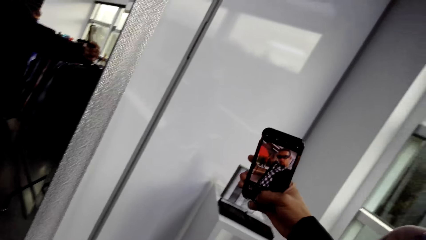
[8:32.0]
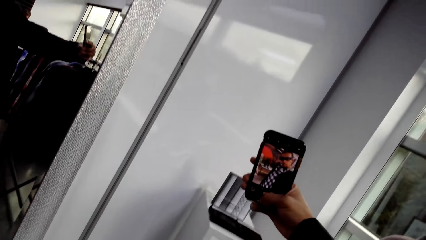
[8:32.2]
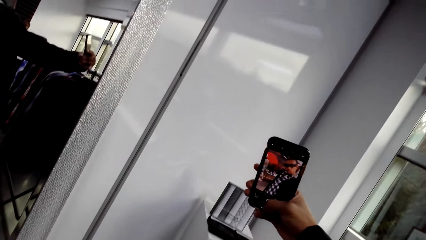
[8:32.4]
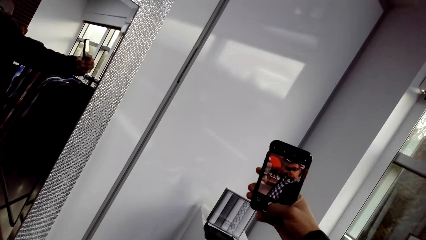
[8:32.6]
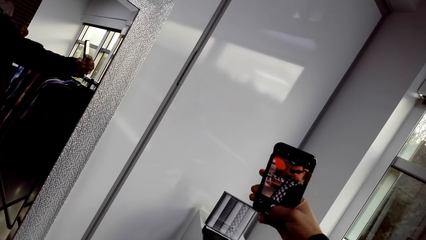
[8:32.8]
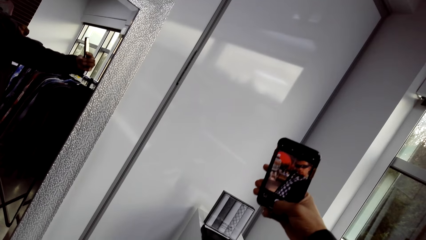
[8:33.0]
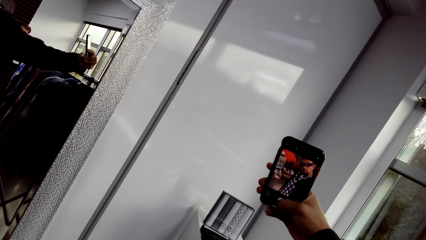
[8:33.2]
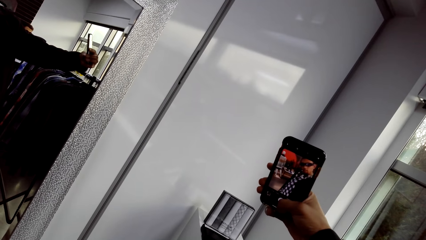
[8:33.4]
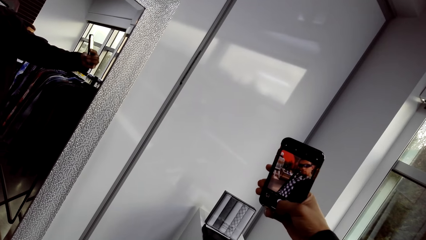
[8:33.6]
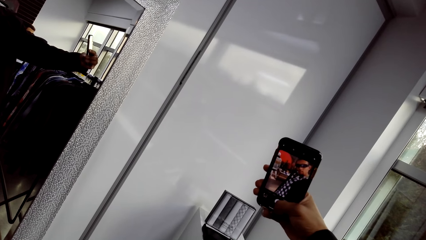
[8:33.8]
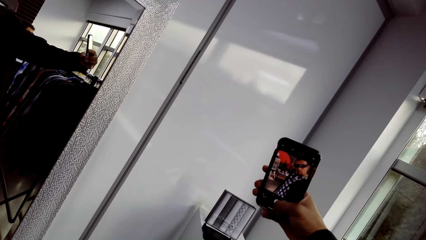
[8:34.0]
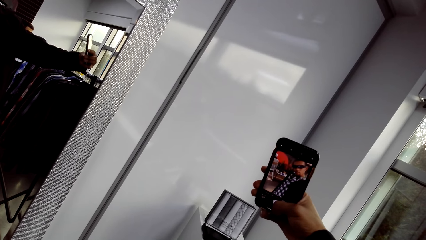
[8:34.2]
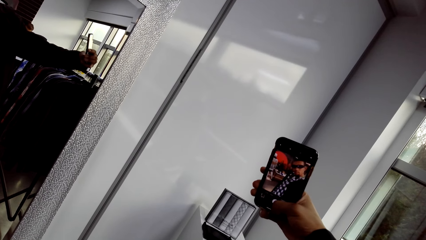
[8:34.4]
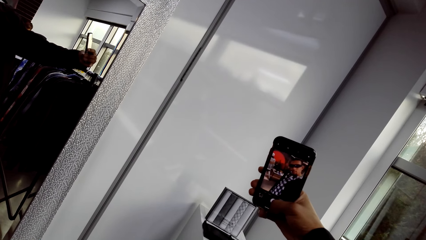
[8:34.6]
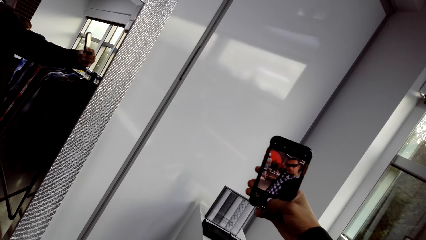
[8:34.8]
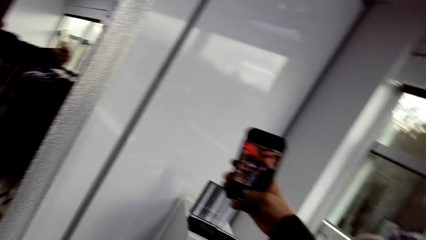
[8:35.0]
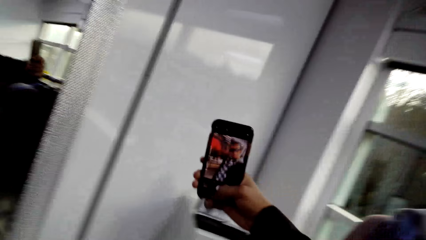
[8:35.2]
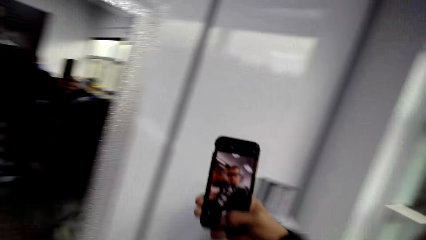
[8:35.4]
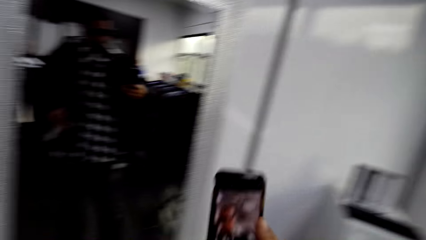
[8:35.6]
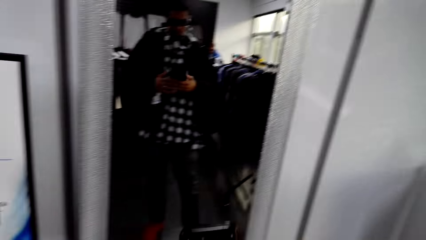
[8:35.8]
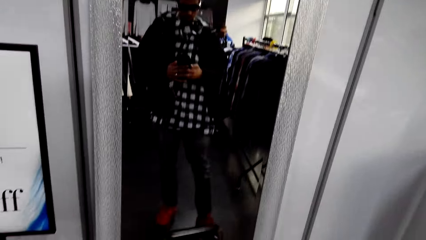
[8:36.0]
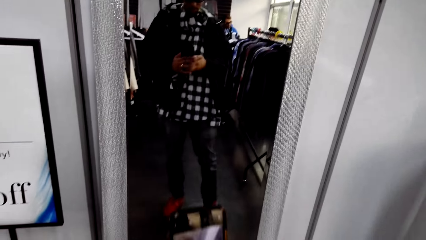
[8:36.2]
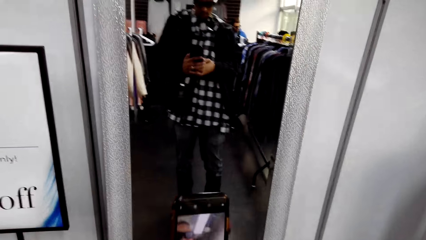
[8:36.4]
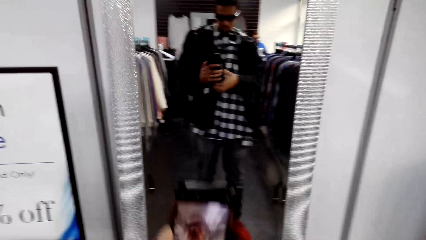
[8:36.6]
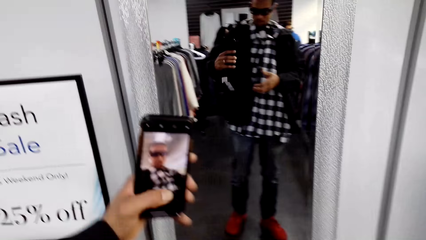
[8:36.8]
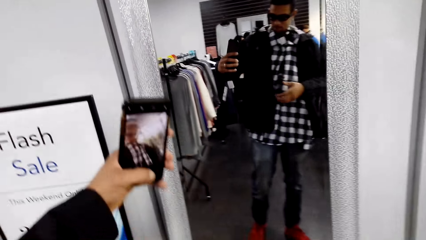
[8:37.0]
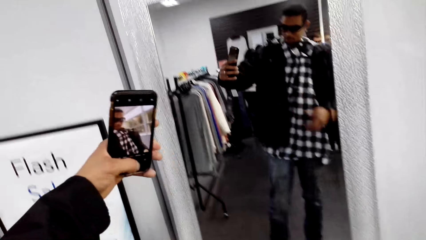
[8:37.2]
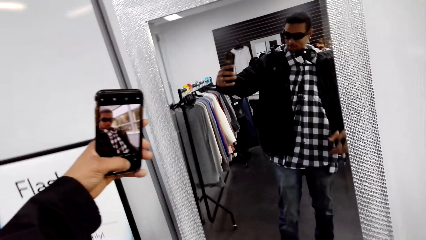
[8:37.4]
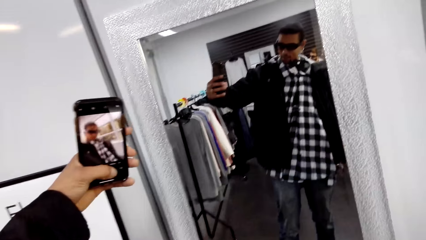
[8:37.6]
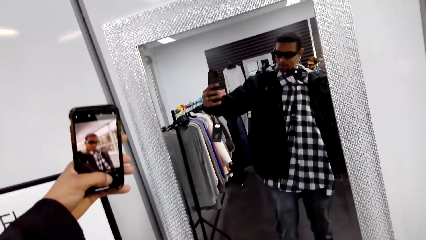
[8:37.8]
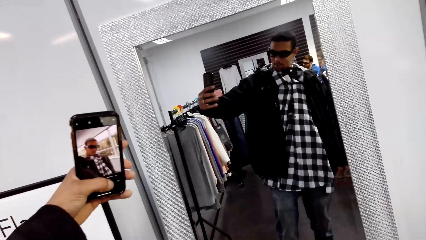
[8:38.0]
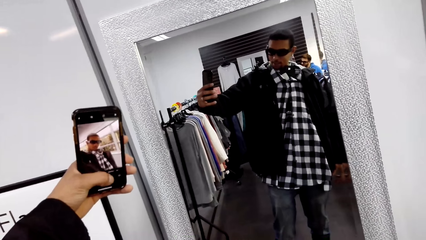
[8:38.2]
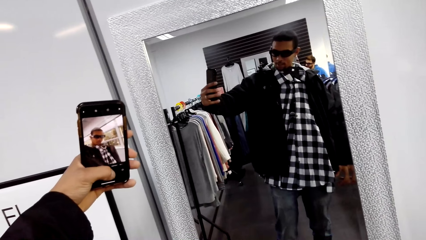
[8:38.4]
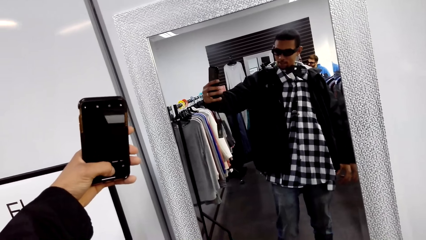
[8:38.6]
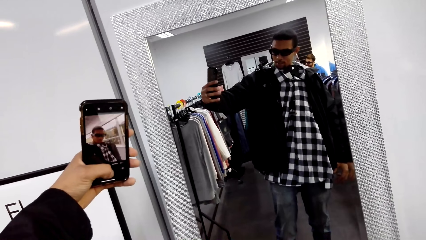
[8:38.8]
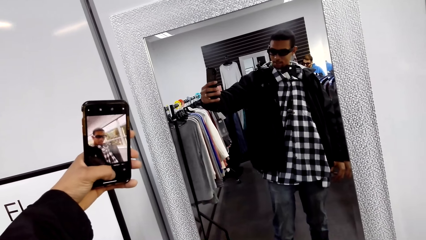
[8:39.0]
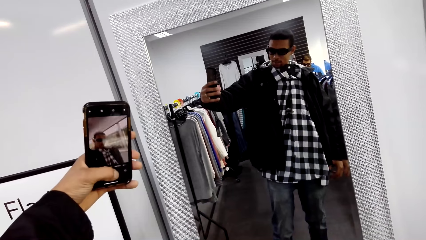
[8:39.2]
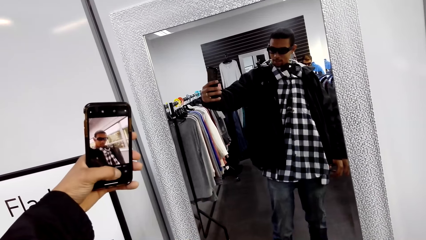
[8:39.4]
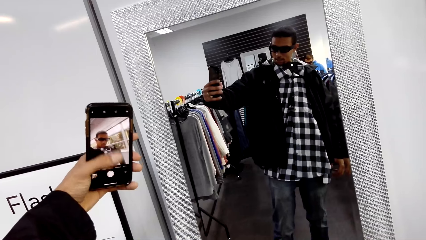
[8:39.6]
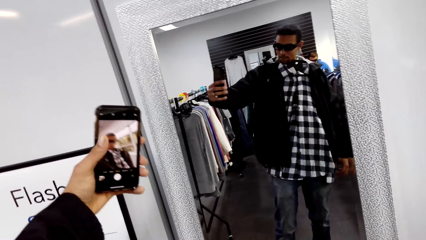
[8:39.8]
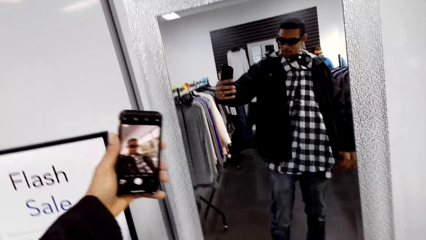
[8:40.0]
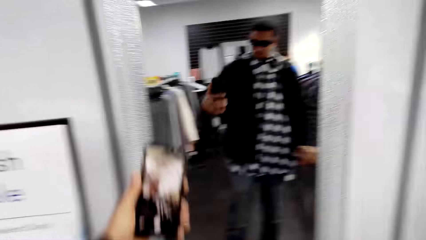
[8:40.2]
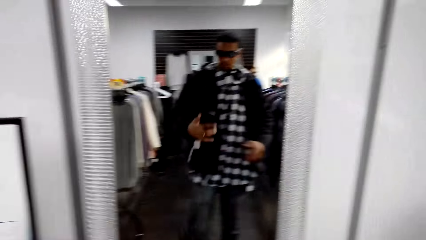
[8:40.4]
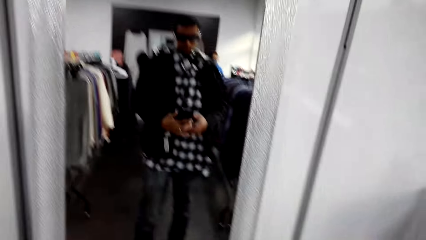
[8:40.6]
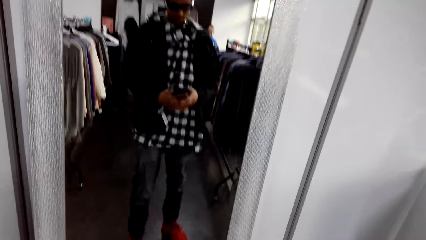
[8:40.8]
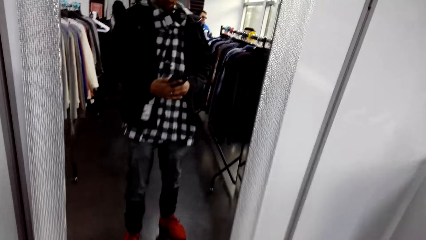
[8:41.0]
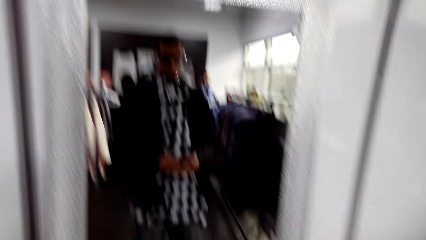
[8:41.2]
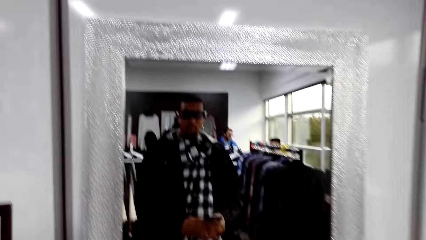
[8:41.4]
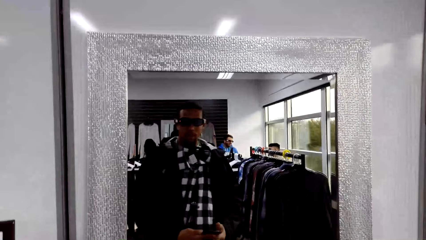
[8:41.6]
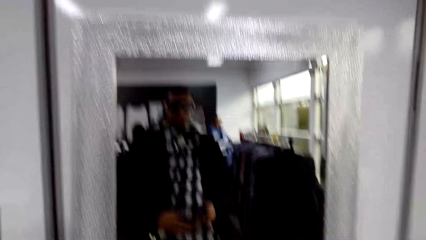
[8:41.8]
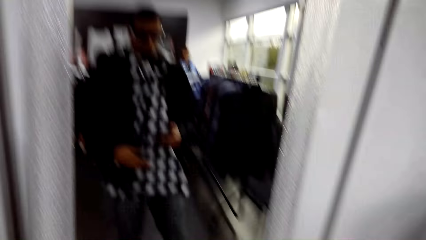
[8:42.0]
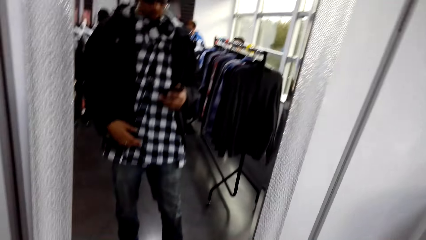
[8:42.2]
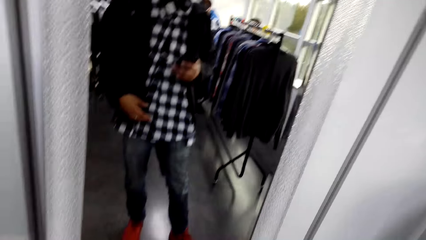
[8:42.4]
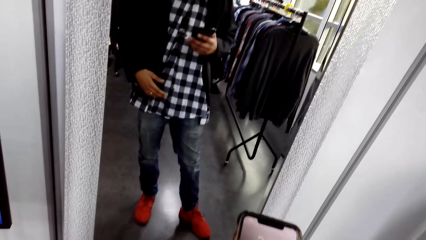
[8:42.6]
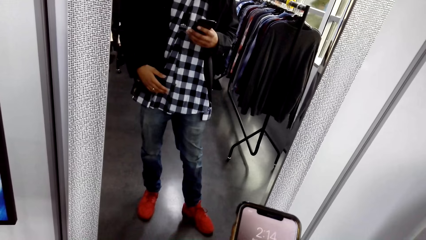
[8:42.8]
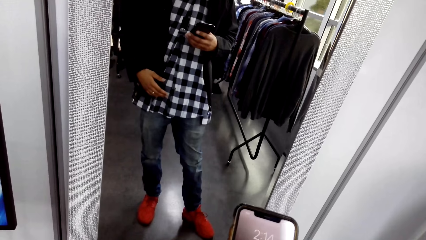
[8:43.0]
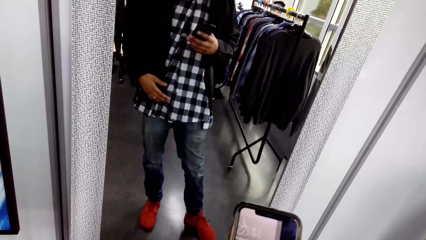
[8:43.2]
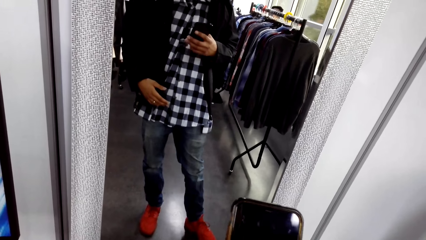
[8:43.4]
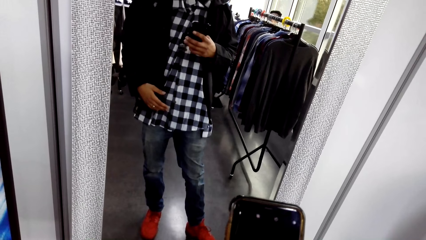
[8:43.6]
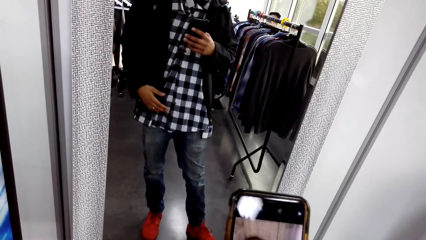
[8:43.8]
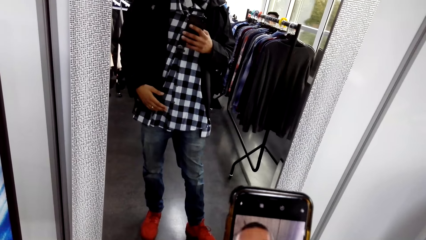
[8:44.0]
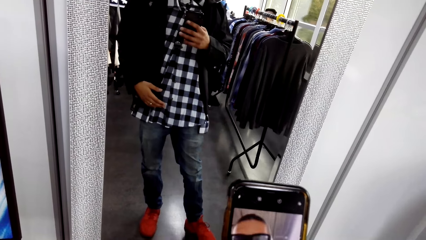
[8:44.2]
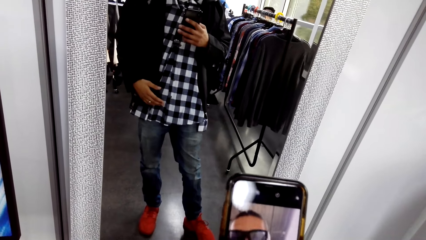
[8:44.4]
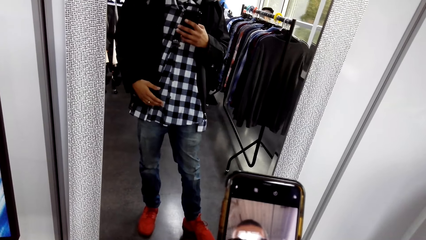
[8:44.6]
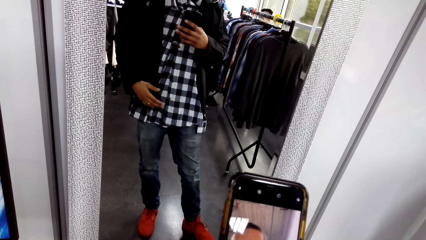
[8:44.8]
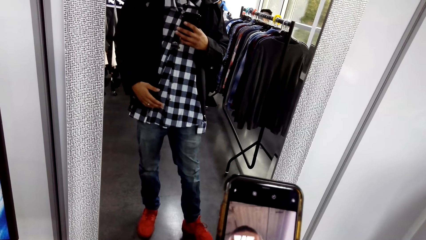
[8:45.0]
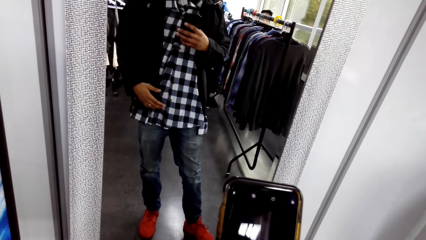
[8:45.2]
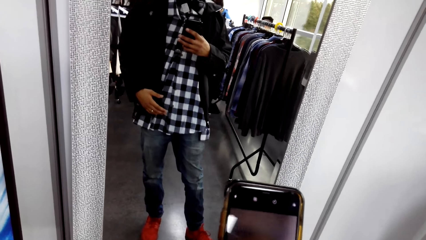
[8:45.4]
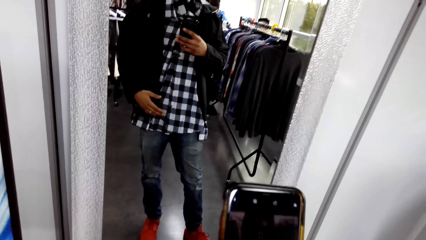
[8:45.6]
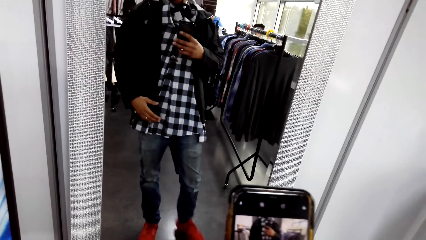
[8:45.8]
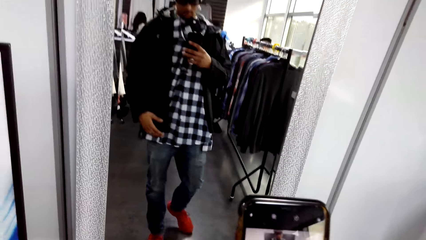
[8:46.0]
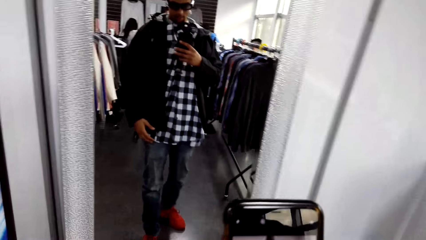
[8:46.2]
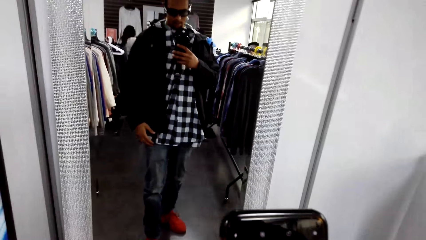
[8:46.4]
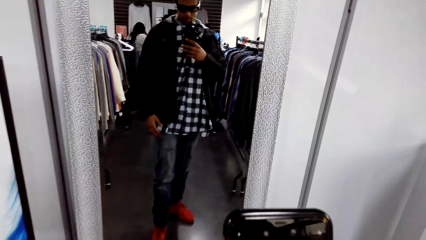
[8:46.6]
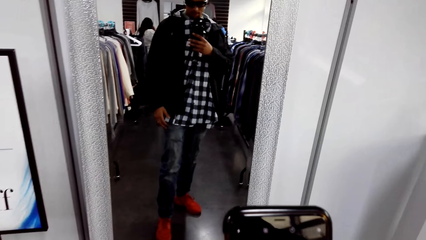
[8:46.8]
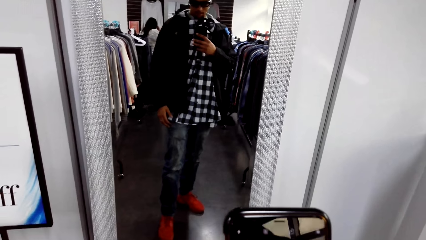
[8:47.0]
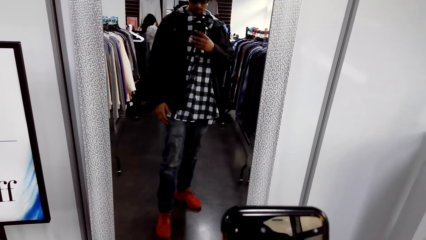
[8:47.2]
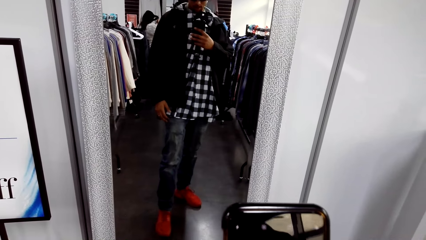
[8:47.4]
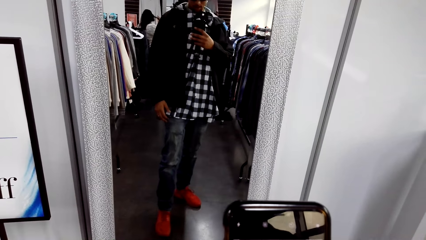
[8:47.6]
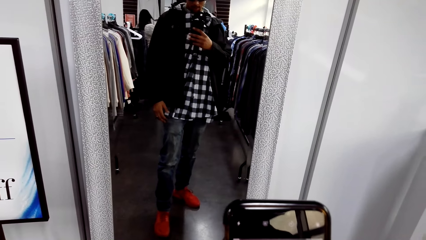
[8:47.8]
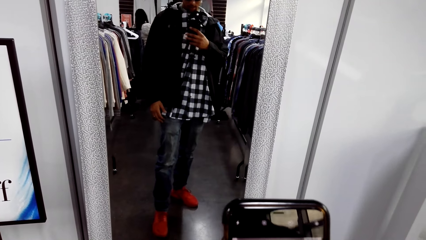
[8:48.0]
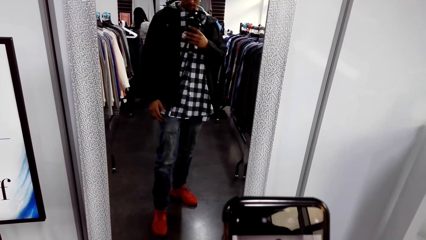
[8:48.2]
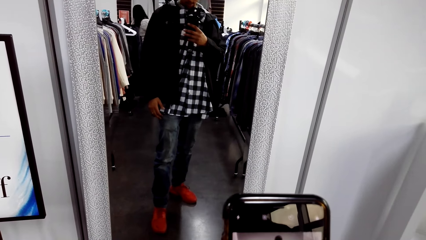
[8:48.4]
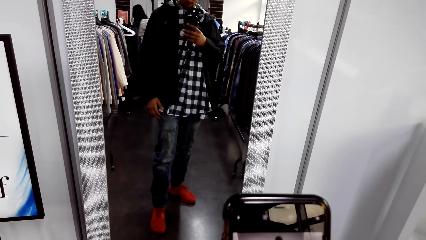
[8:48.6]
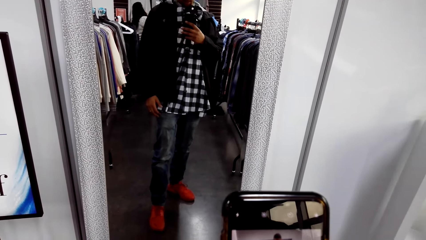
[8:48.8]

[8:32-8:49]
The camera wearer looks at himself in the mirror. They operate the phone.
